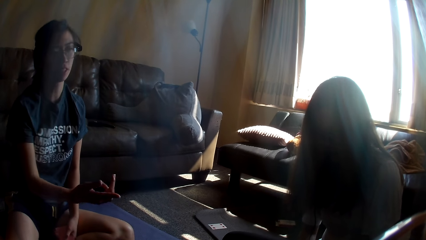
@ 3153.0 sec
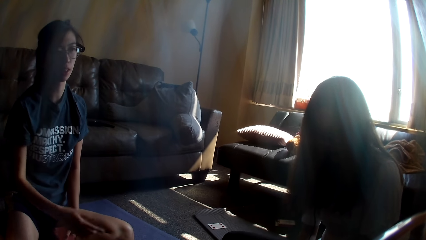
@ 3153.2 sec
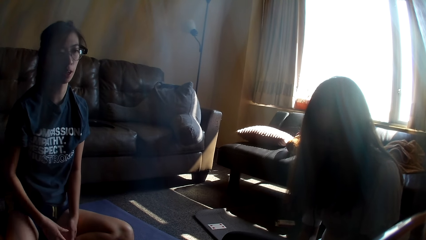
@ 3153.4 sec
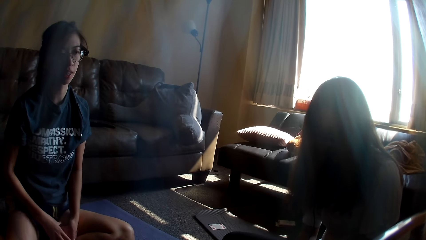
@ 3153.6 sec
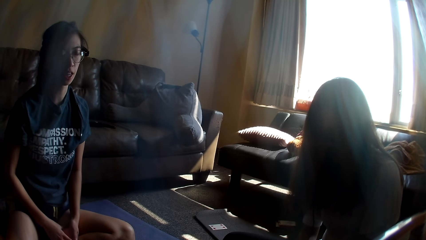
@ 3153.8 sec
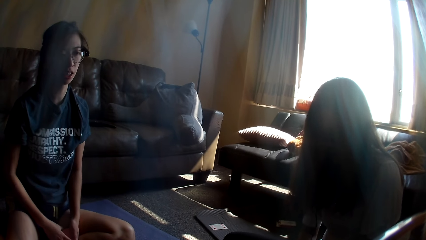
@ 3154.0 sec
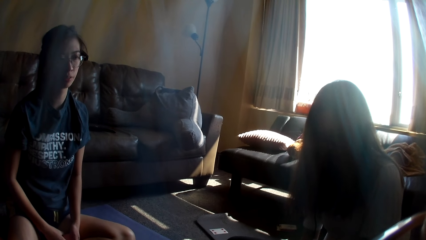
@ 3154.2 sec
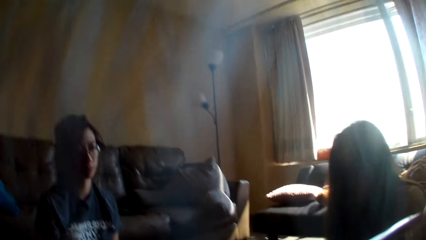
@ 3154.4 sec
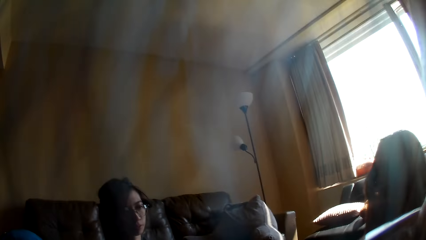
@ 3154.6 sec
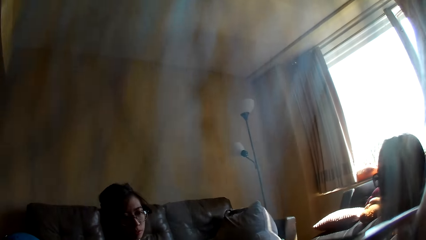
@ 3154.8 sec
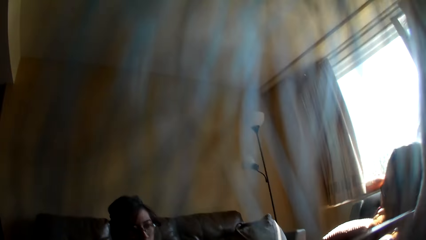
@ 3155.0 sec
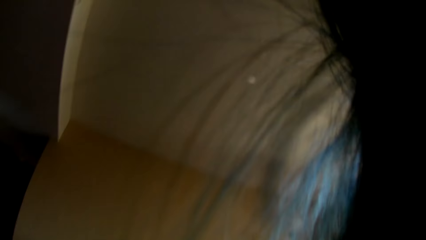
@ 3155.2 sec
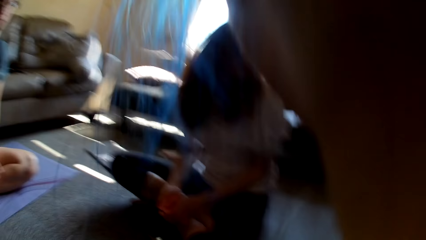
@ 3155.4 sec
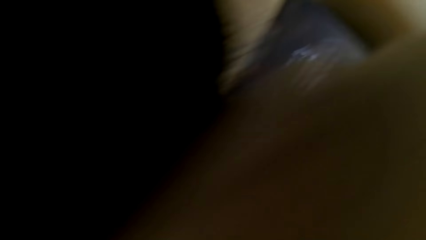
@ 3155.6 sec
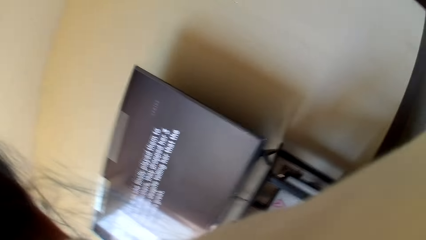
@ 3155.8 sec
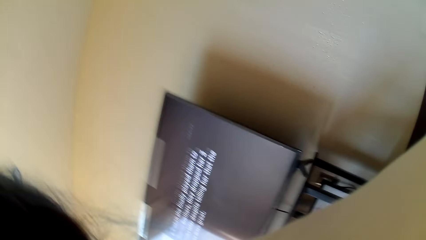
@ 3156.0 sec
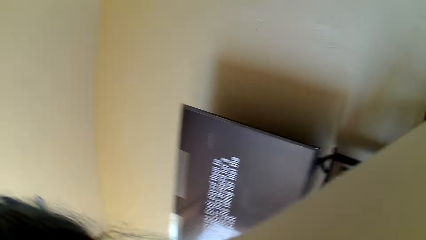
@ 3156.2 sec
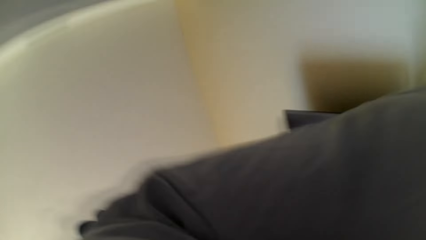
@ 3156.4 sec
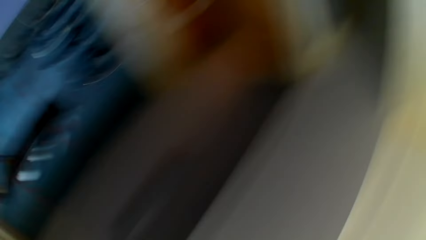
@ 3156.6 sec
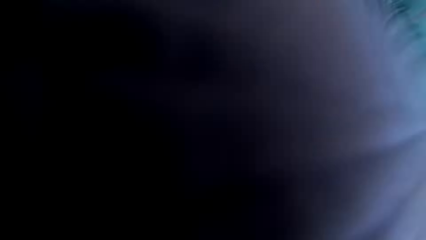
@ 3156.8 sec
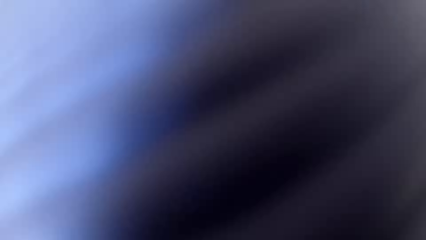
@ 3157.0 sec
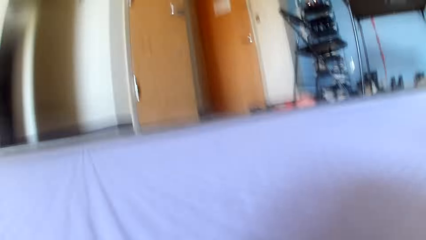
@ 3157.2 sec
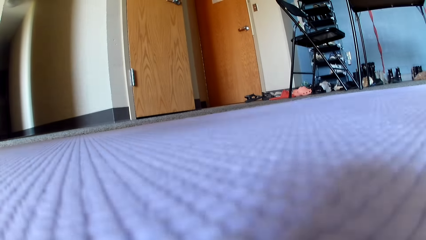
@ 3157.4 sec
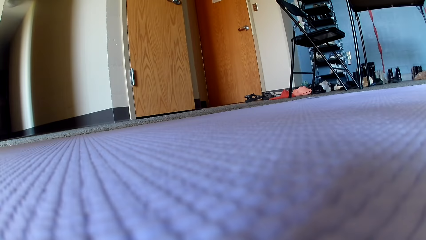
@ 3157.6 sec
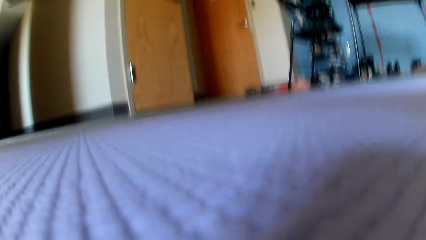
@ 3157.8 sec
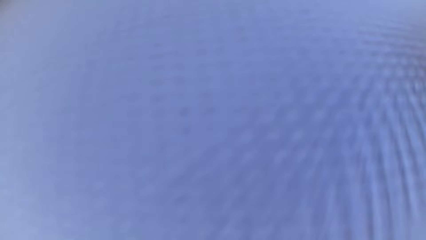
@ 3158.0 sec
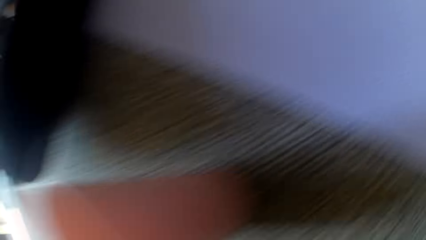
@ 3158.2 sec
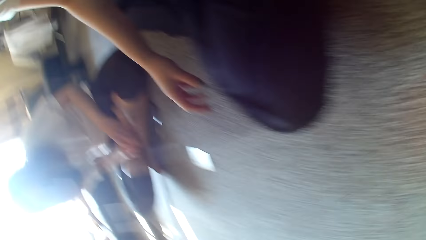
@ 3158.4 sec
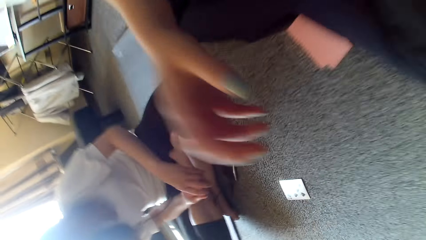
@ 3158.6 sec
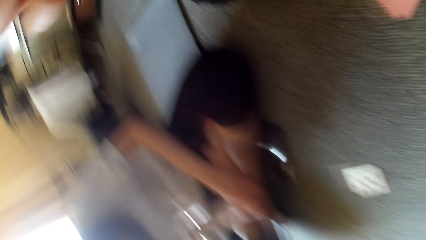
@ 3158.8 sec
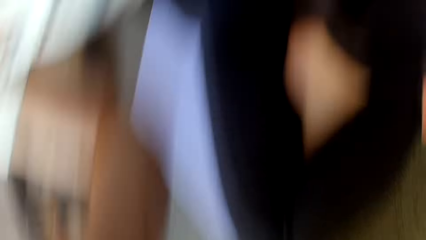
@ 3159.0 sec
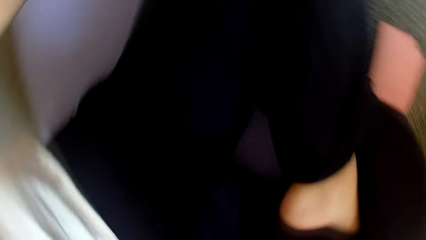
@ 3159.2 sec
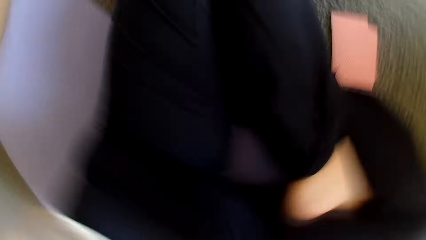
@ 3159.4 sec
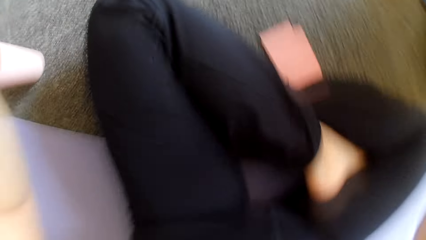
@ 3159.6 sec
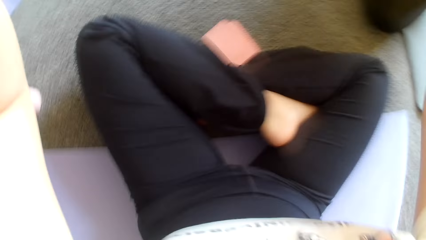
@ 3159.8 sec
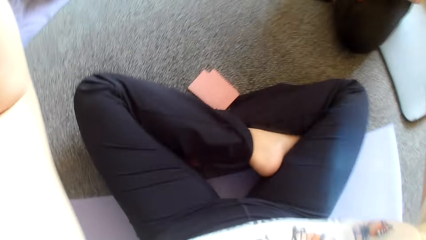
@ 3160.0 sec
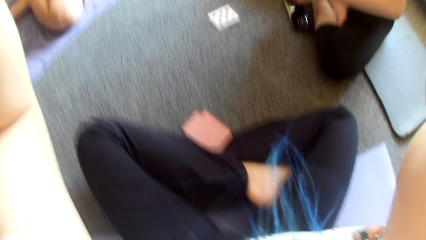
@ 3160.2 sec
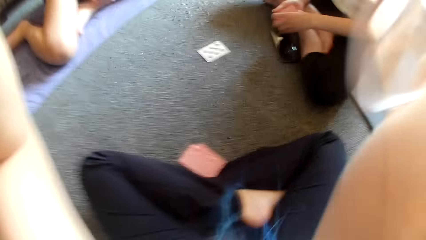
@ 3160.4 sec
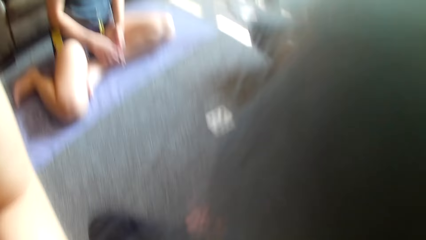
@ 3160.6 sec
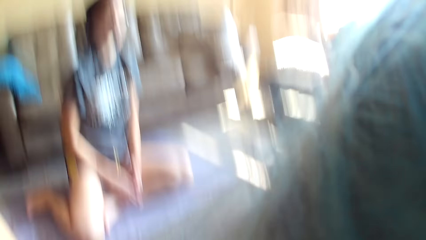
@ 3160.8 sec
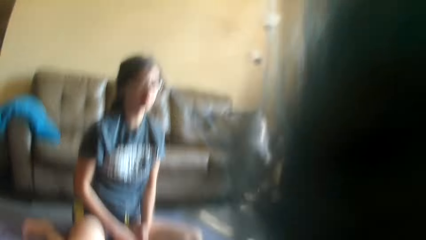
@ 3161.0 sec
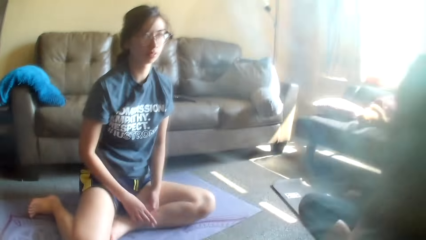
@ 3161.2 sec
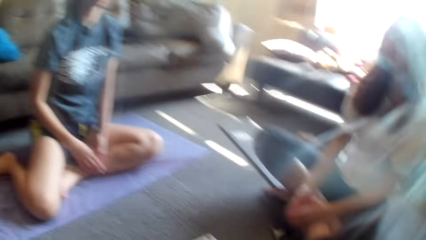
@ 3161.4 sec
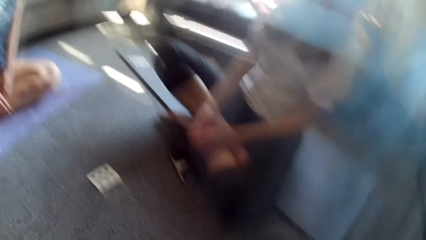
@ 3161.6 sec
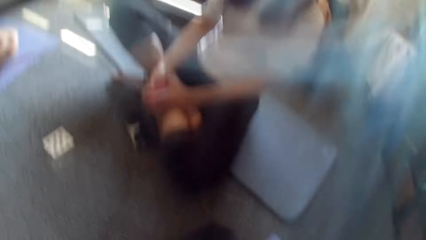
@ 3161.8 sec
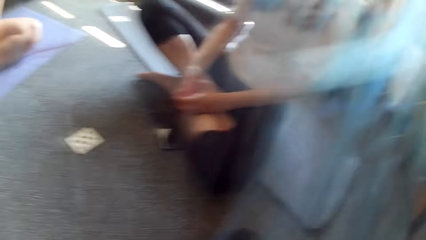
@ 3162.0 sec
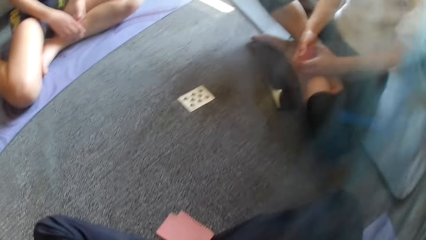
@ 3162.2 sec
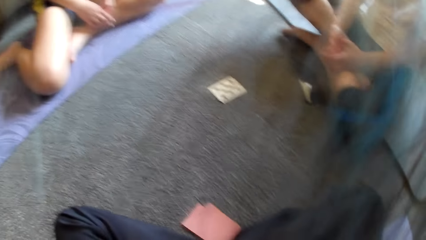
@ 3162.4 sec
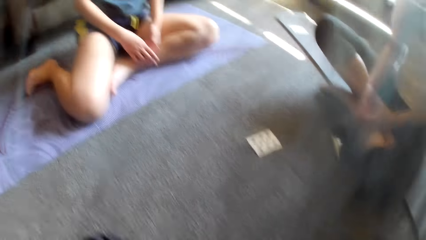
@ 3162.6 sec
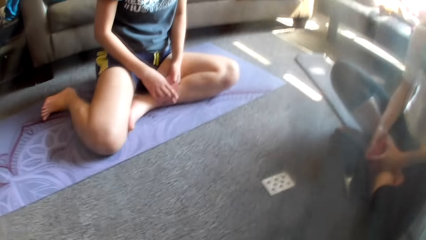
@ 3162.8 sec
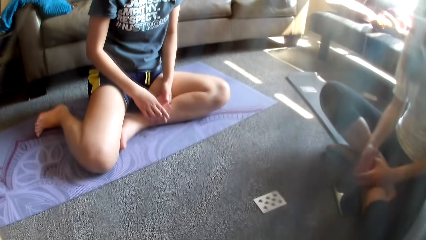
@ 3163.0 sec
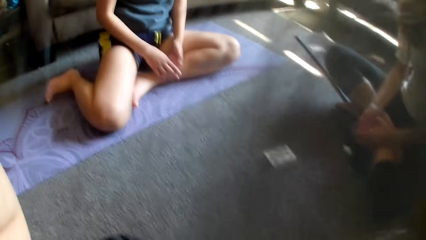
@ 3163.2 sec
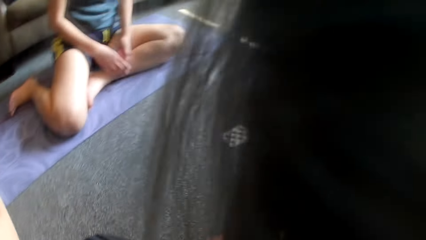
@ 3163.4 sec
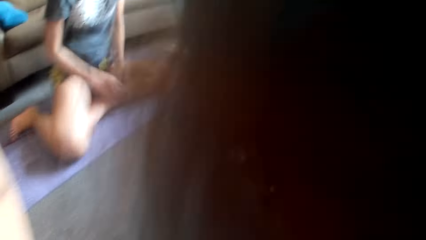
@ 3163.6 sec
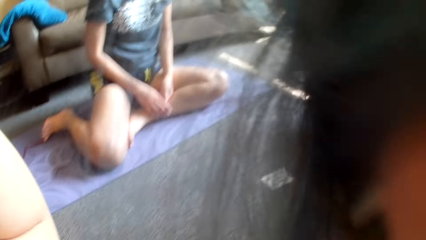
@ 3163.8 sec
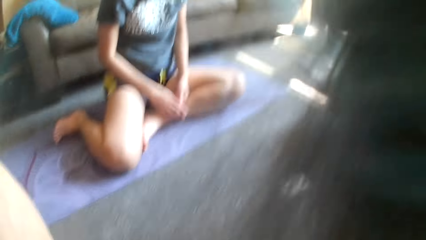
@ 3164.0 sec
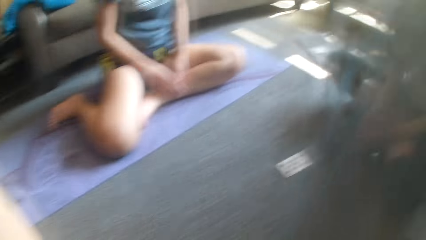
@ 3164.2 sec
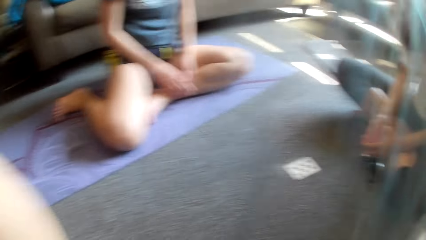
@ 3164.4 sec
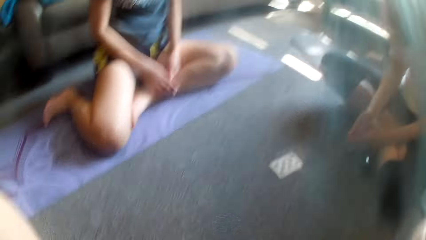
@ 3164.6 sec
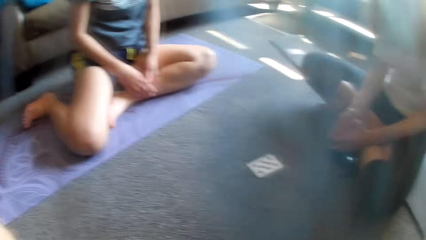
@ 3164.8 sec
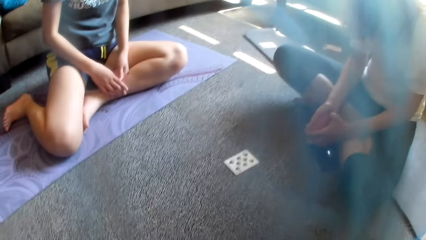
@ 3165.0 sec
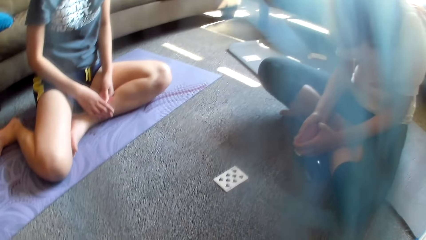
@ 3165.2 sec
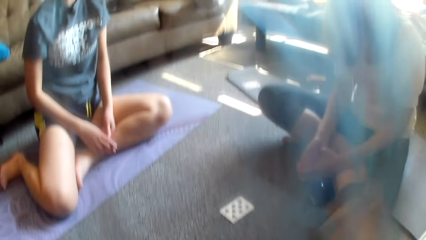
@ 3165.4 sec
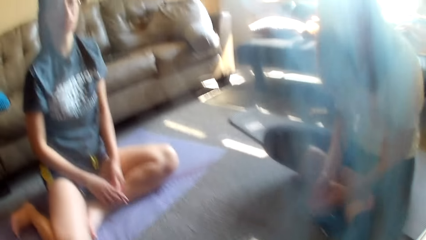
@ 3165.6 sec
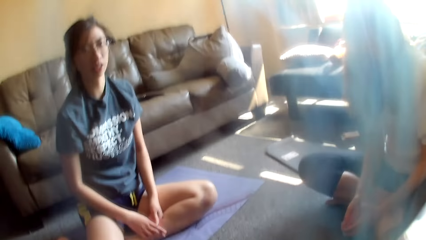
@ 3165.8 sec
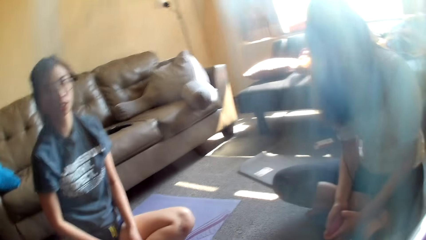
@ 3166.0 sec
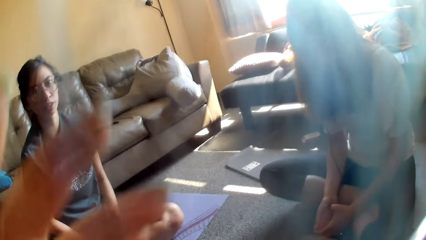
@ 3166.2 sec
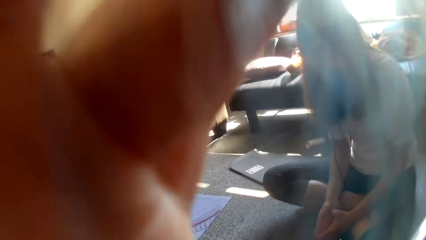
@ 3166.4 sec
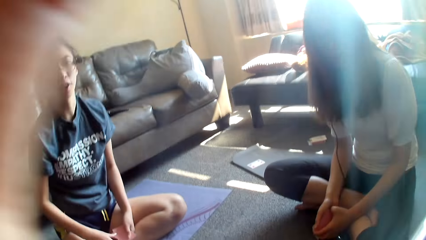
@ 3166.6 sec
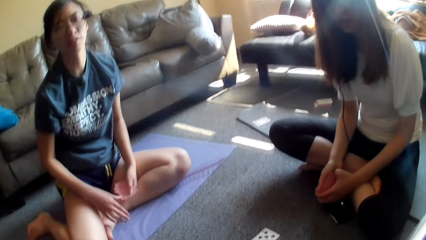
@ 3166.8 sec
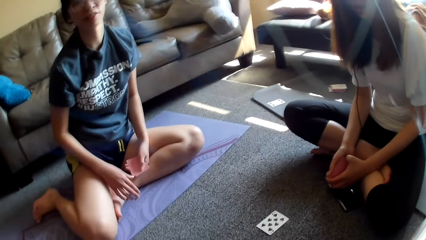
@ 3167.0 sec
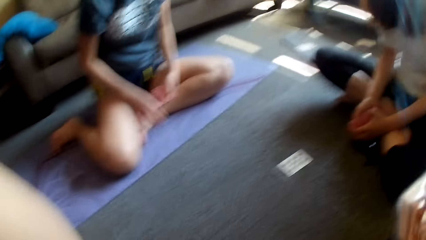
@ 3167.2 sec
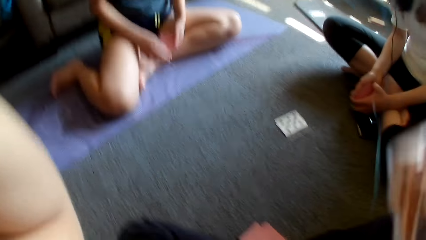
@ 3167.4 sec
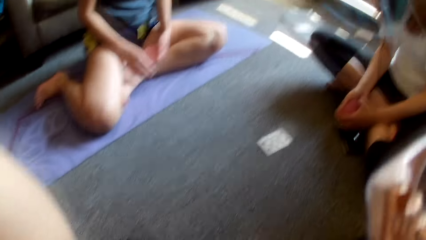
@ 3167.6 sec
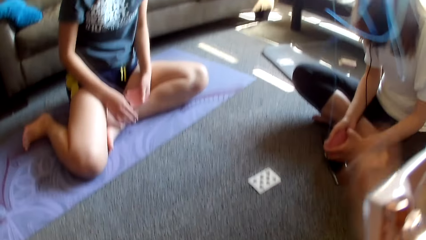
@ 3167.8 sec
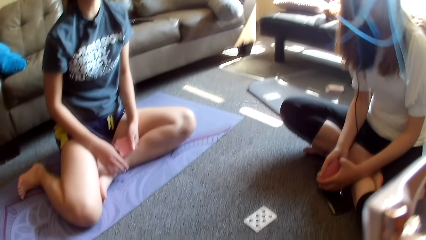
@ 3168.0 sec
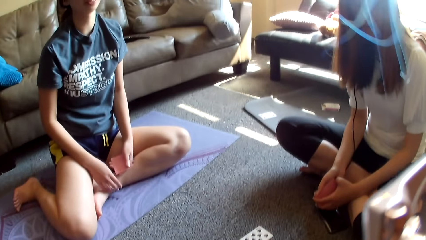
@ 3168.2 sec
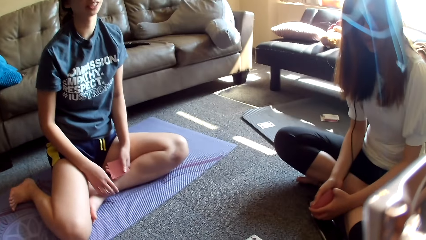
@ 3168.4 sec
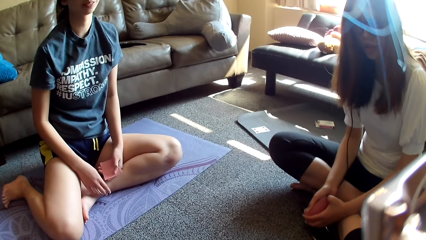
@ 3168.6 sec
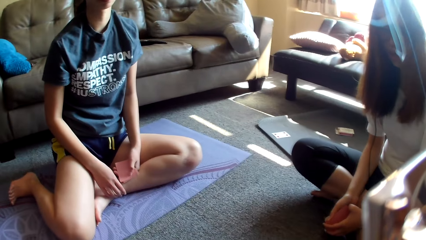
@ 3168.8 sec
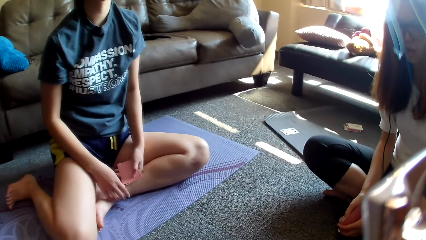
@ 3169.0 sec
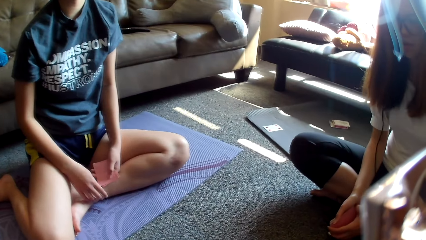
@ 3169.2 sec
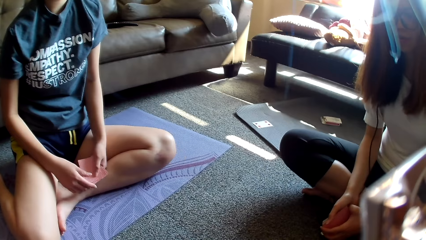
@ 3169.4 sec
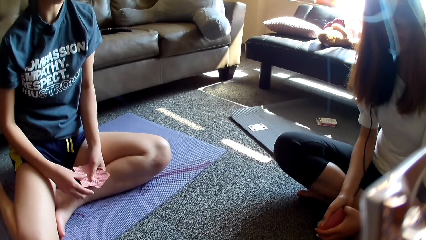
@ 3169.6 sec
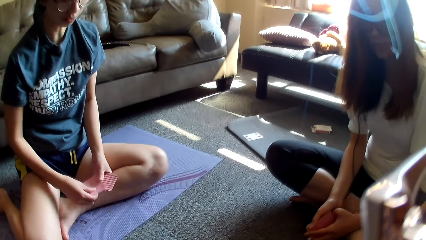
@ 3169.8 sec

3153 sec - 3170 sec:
The camera wearer looks around. A lady points ahead. She holds cards. The camera wearer looks around. They adjust the camera repeatedly.
